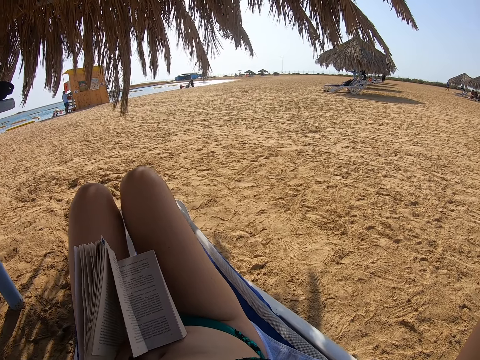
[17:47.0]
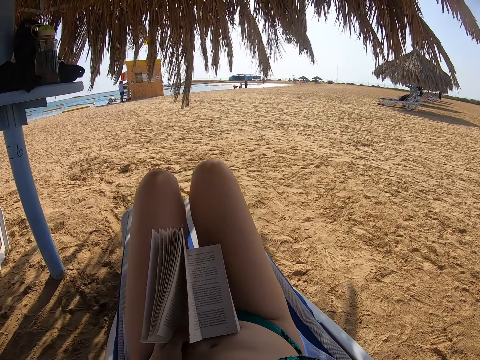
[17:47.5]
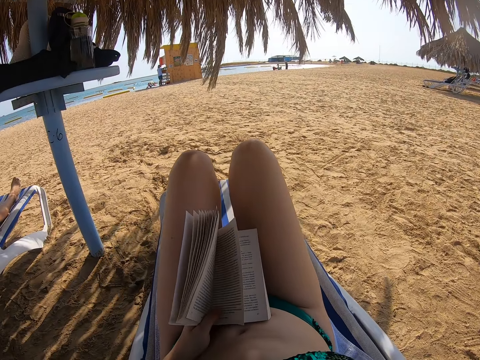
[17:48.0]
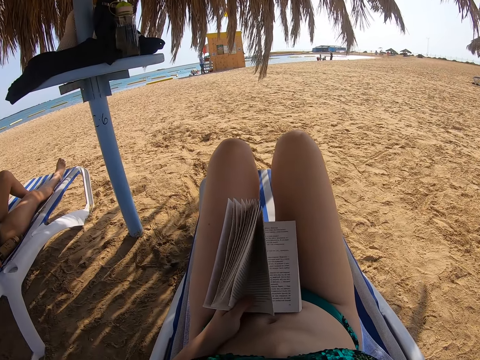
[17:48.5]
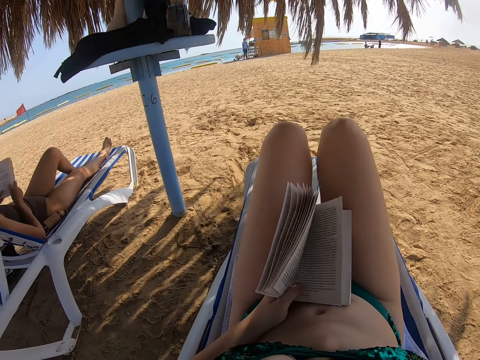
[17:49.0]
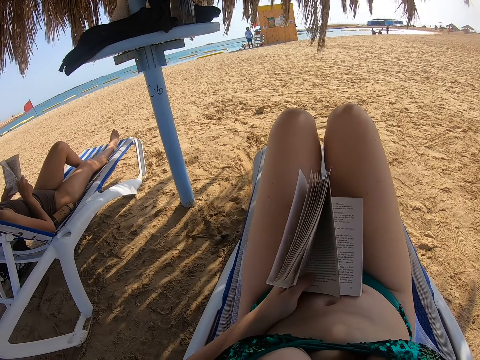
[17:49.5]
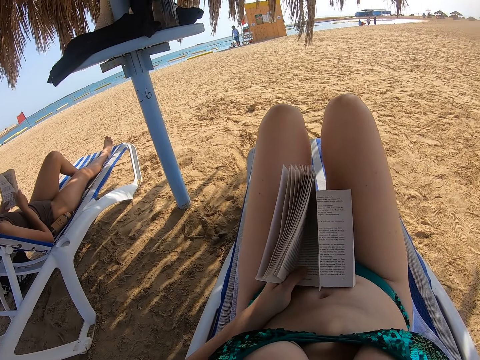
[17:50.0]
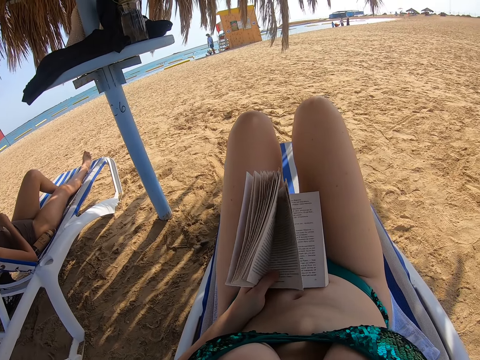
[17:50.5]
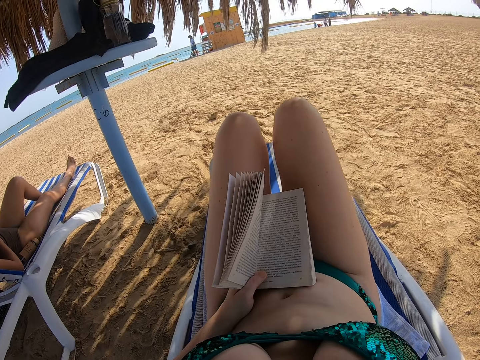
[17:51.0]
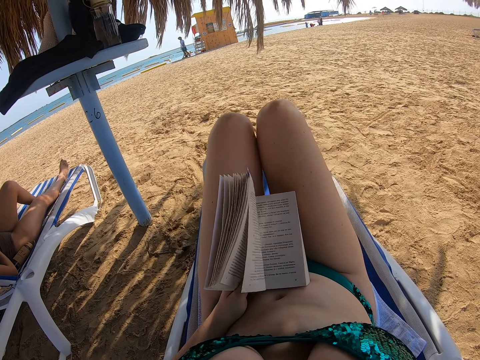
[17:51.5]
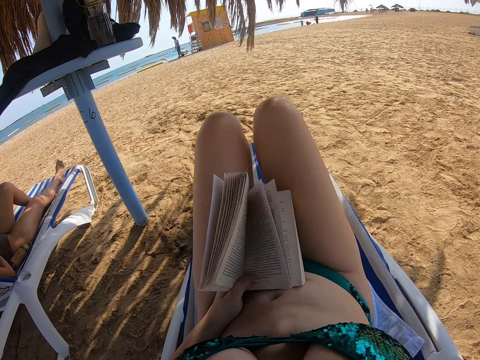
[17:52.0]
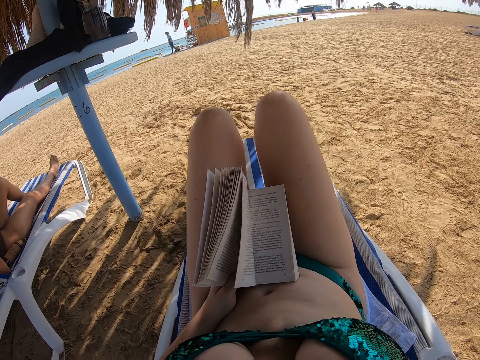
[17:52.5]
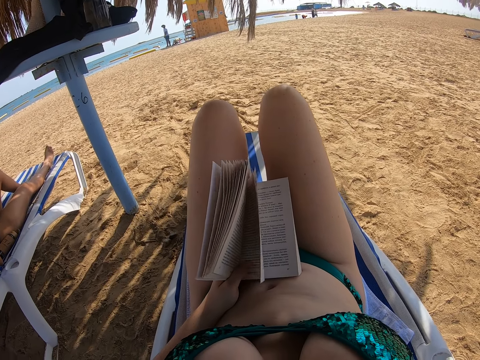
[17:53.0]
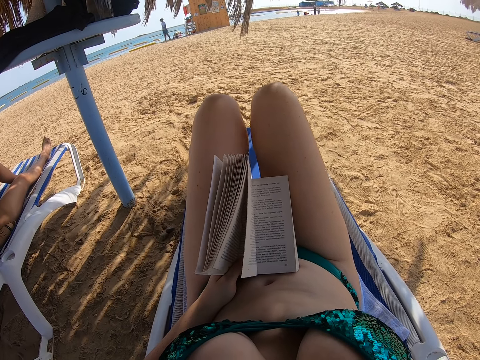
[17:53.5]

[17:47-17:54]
The lady reads the book.

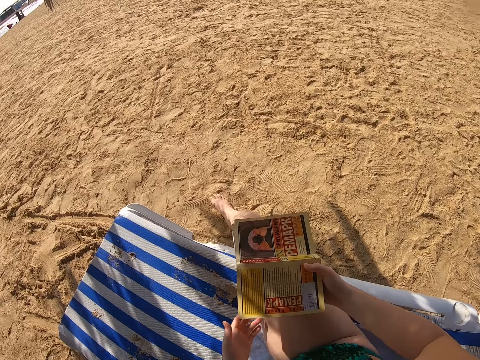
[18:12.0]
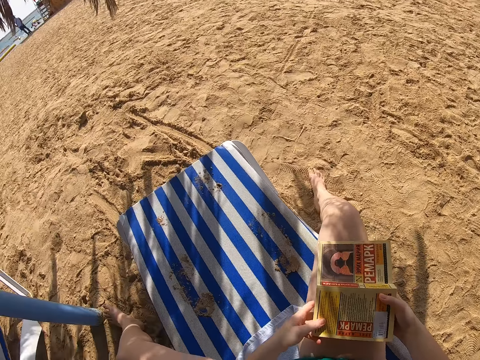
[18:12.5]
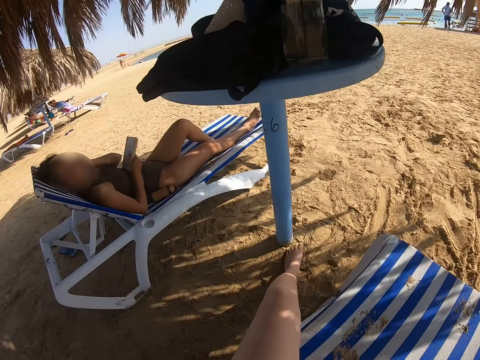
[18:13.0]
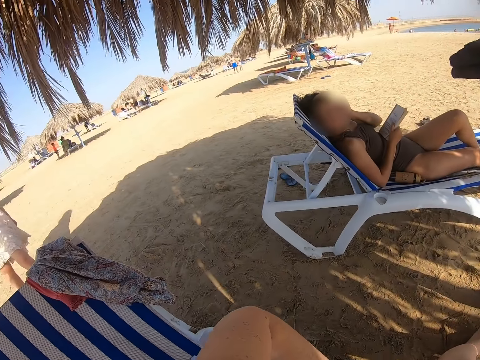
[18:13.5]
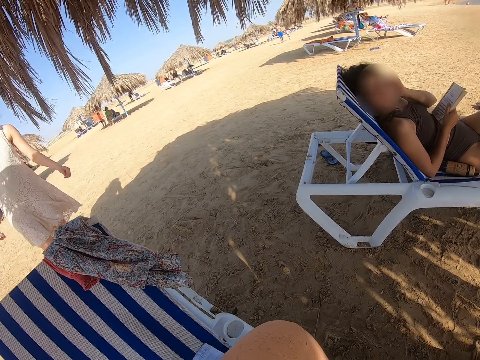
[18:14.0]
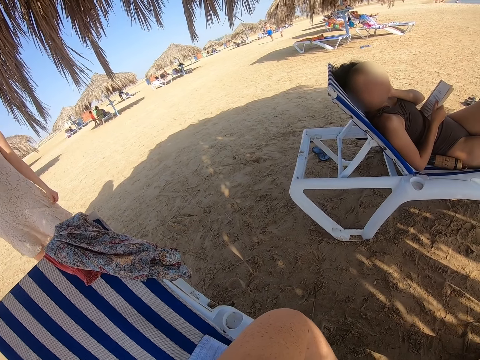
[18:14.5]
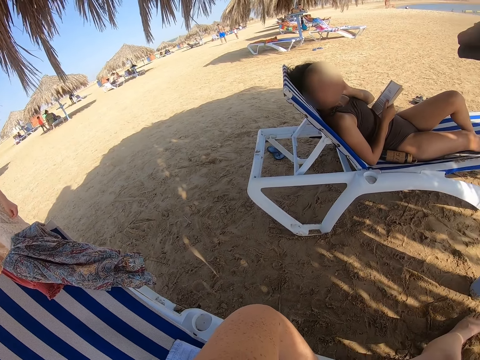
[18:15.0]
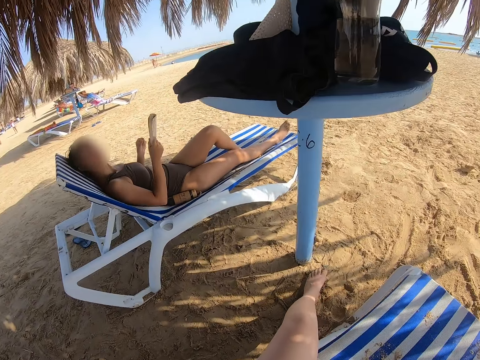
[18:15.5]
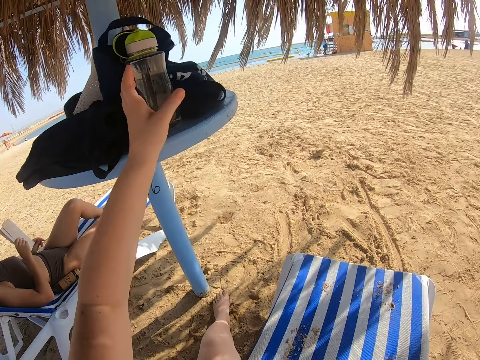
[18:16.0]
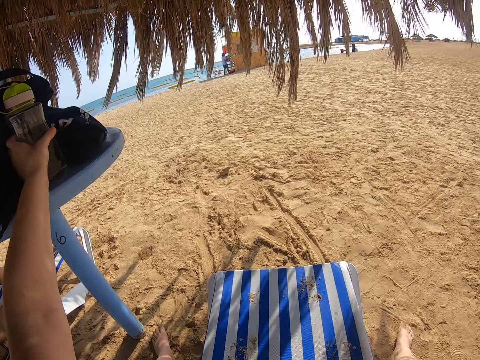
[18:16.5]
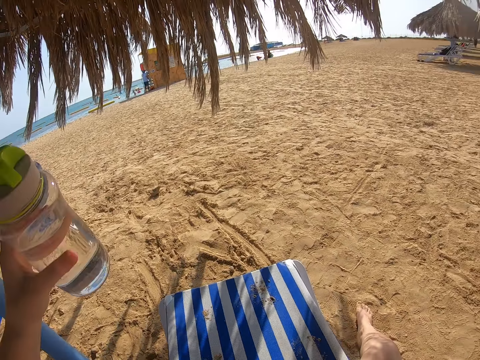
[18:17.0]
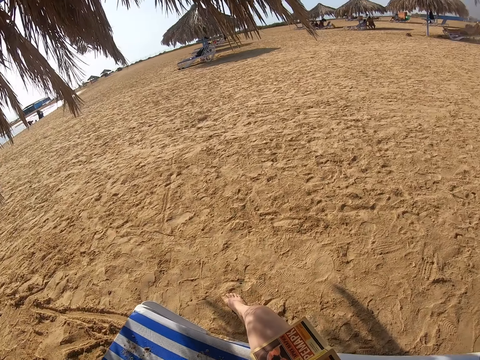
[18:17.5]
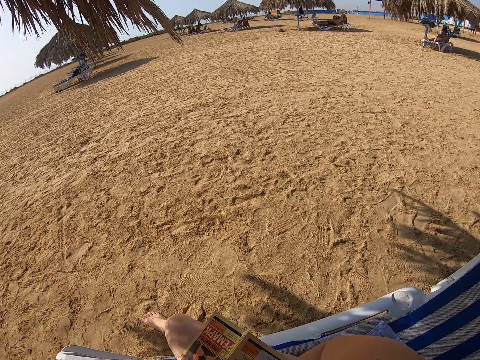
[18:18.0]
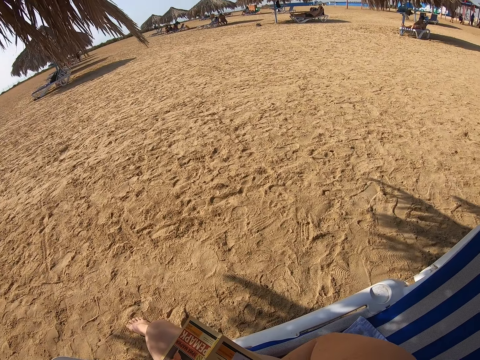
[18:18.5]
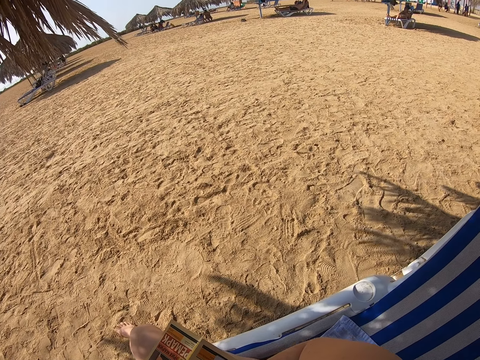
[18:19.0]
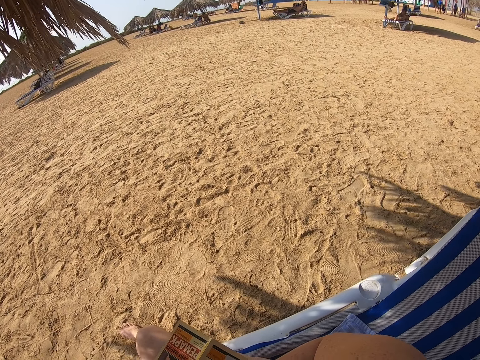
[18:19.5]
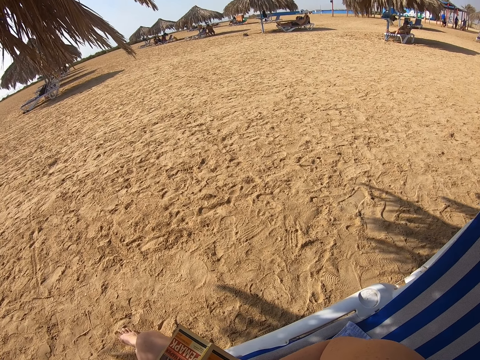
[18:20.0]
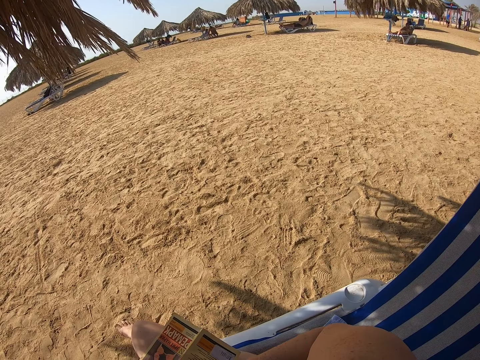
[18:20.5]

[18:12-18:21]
The camera wearer turns around at a lady. The lady walks towards the camera wearer. The camera wearer picks a water bottle from the table with the left hand.

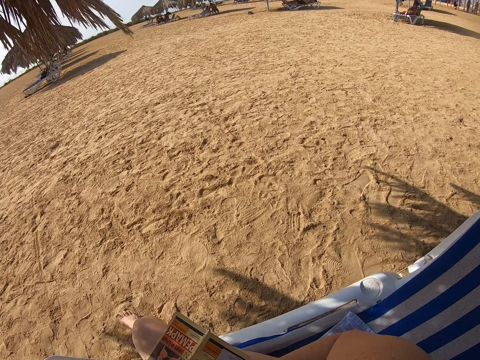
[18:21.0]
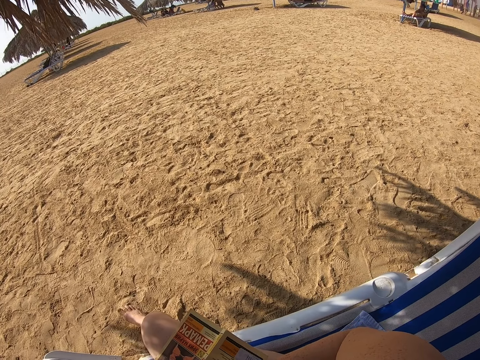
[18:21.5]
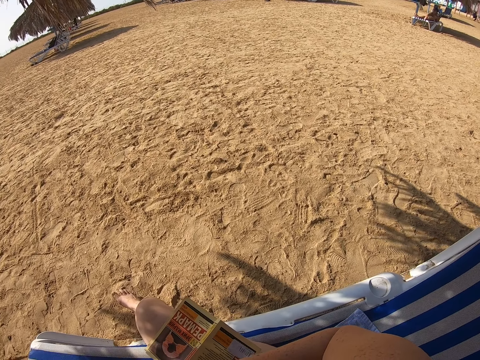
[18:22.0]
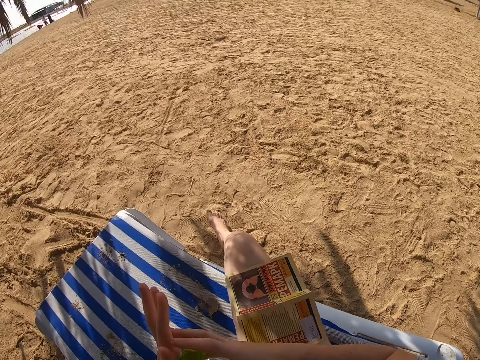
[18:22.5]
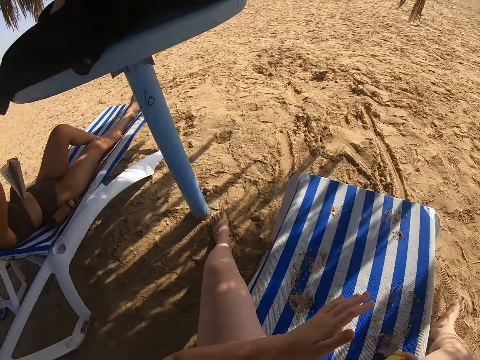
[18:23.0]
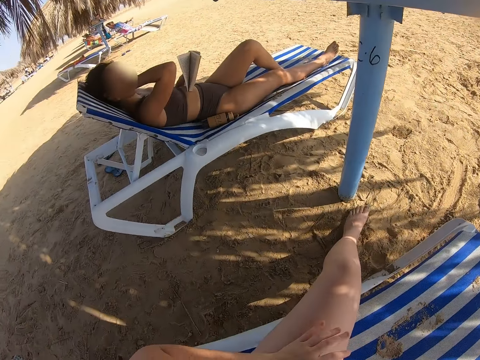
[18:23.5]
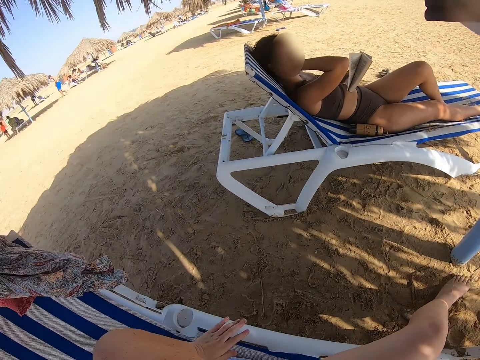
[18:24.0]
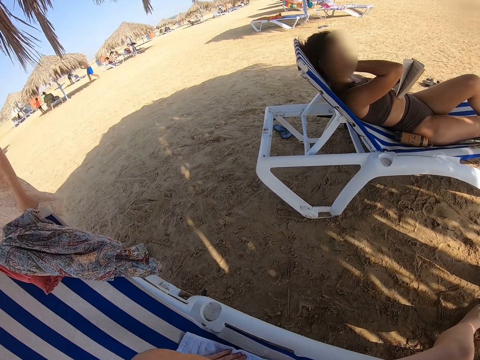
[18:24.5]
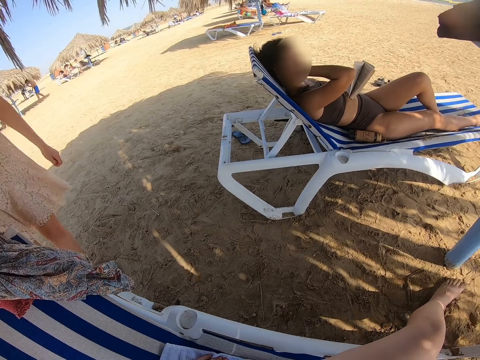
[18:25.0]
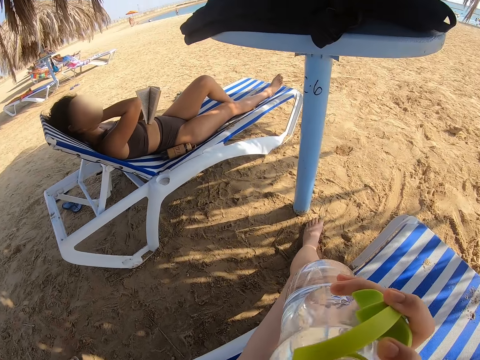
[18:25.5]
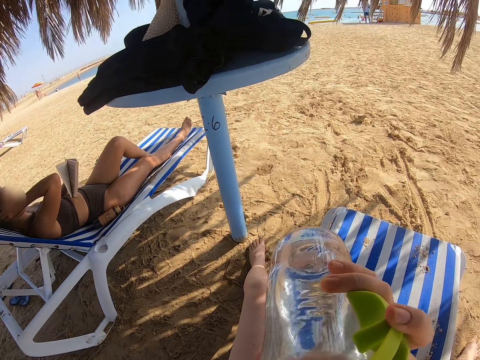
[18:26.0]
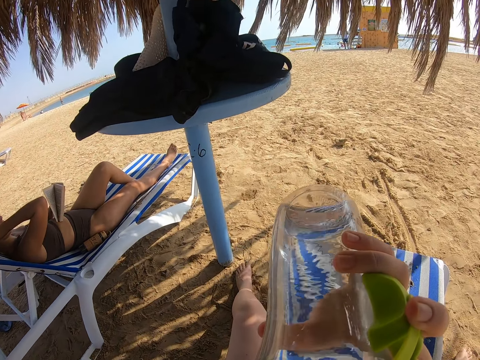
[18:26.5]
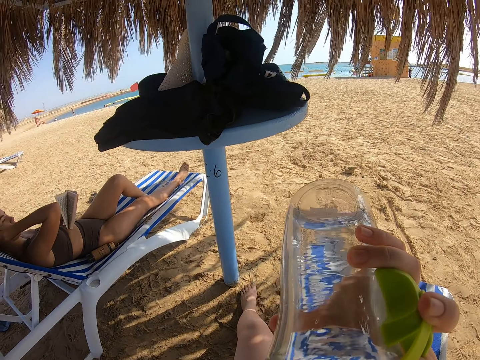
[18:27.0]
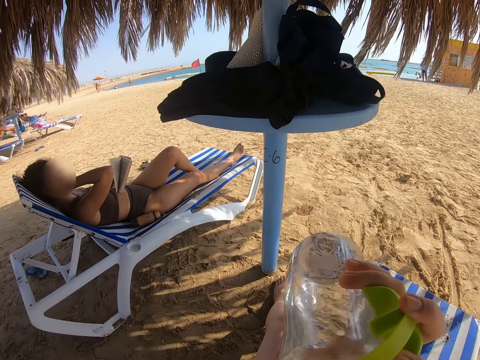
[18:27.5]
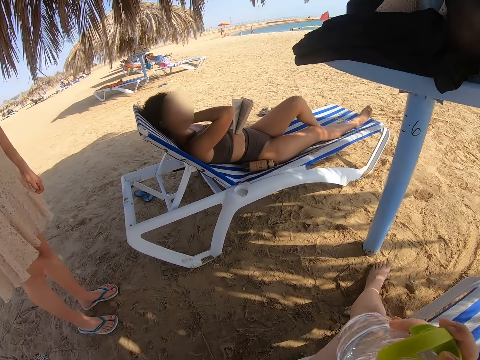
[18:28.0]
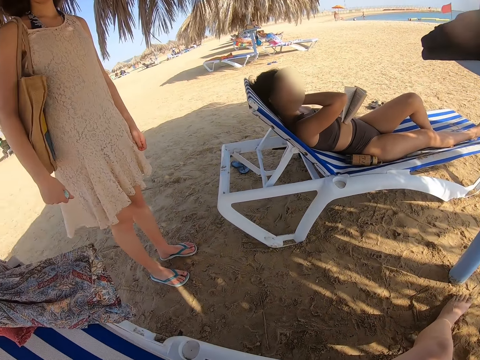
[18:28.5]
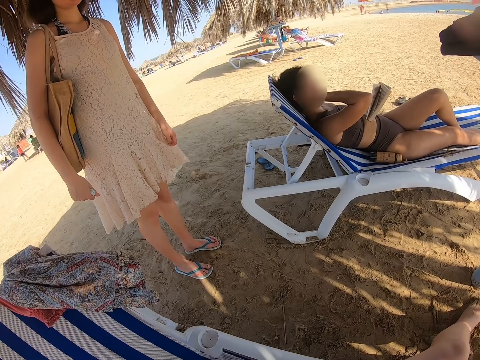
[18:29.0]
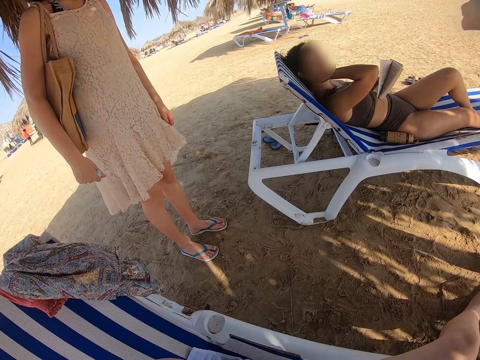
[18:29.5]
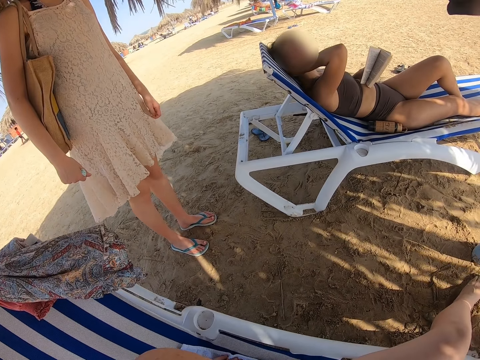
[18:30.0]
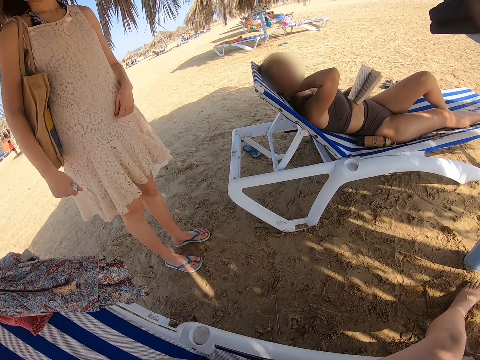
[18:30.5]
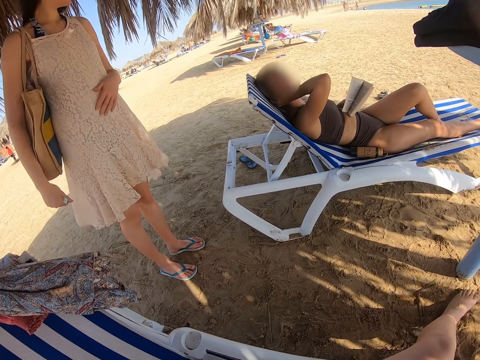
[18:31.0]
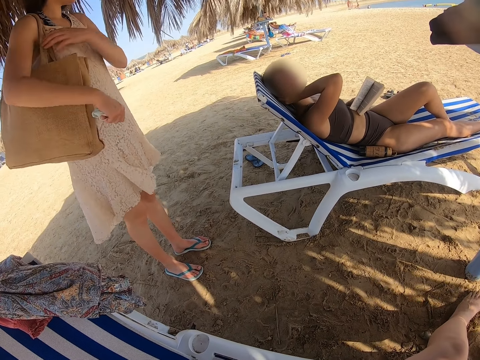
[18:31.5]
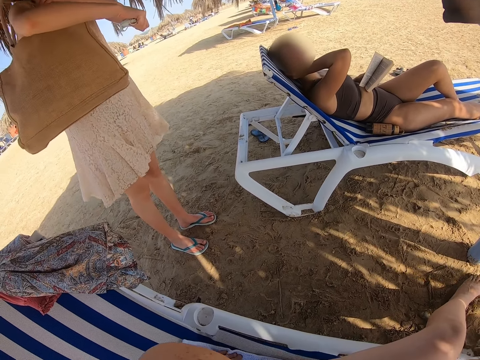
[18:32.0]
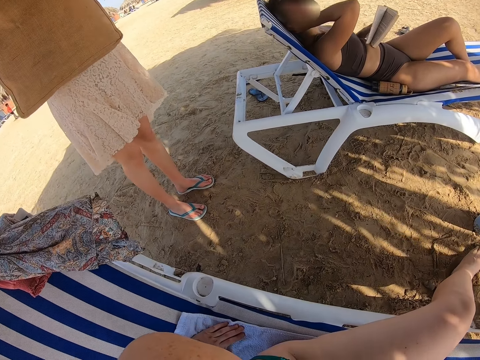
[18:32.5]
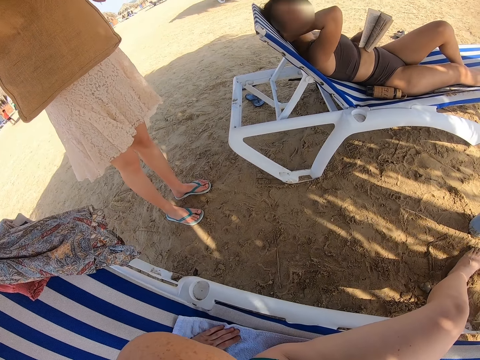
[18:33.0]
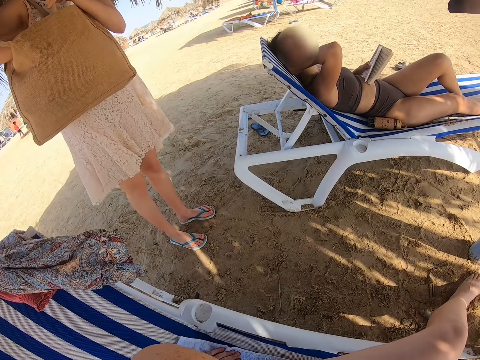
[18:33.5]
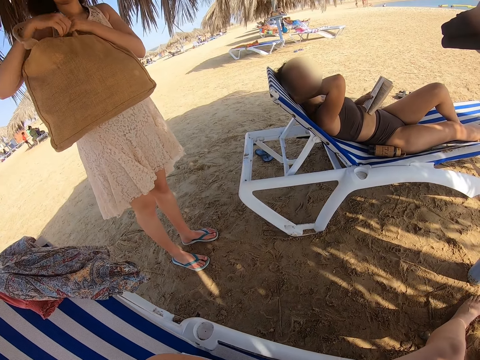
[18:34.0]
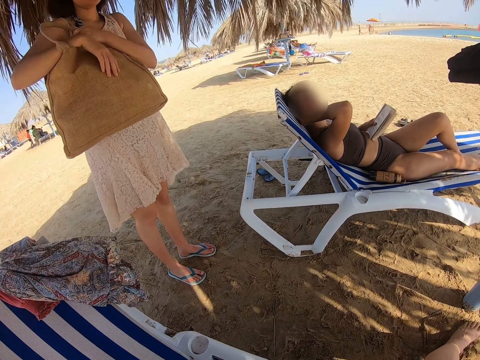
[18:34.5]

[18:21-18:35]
The lady scratches the neck. The camera wearer turns around the beach. Another lady walks towards the camera wearer. The camera wearer drinks water from the water bottle. The other lady stands near the camera wearer. The camera wearer stops drinking water from the water bottle. The other lady removes a bag on the shoulder.
